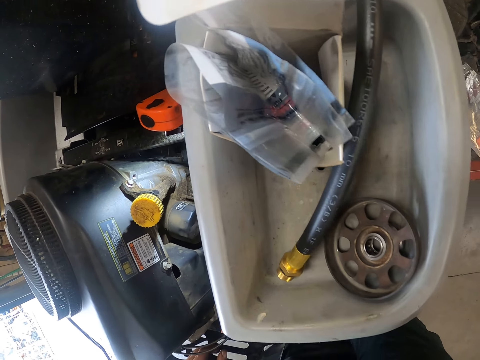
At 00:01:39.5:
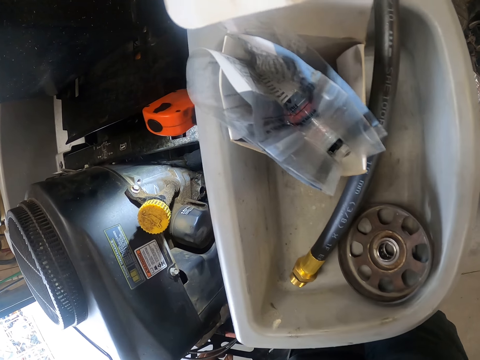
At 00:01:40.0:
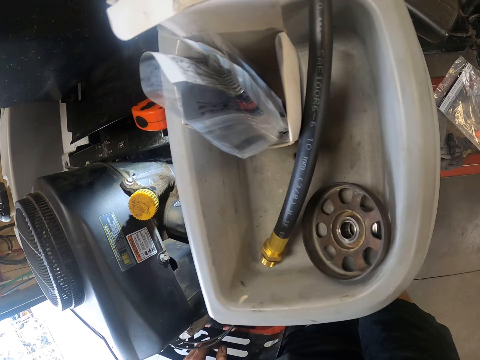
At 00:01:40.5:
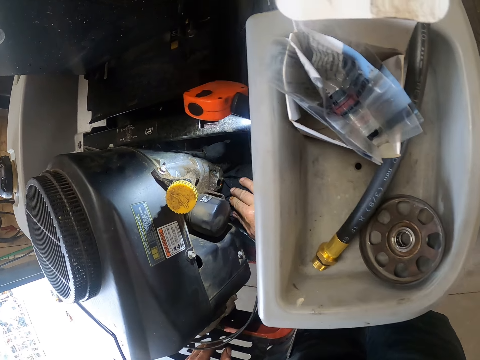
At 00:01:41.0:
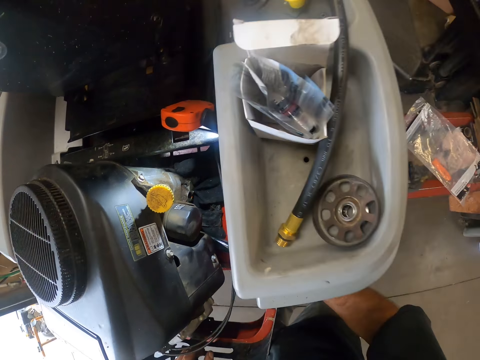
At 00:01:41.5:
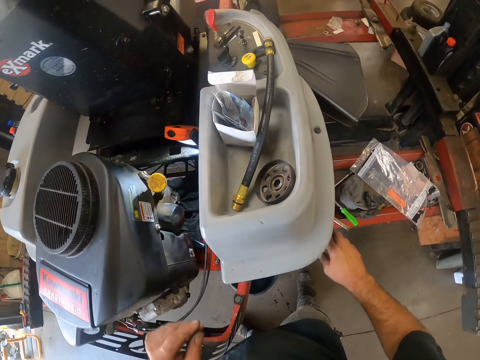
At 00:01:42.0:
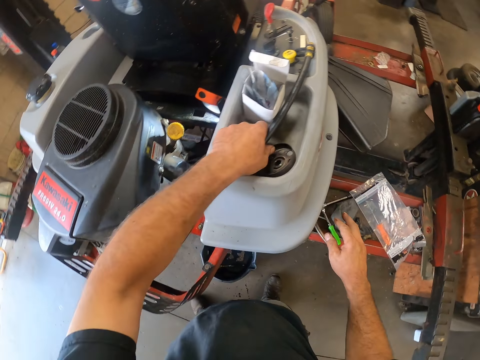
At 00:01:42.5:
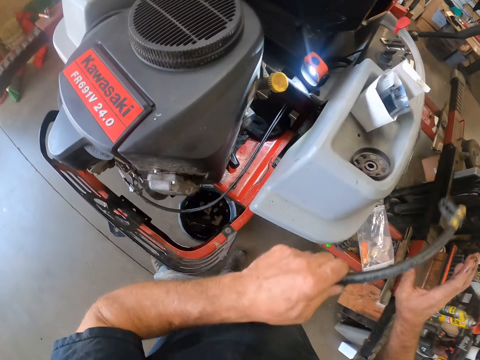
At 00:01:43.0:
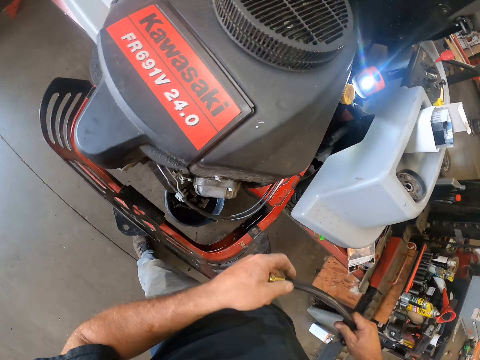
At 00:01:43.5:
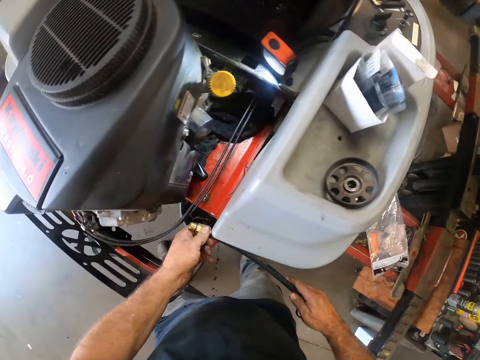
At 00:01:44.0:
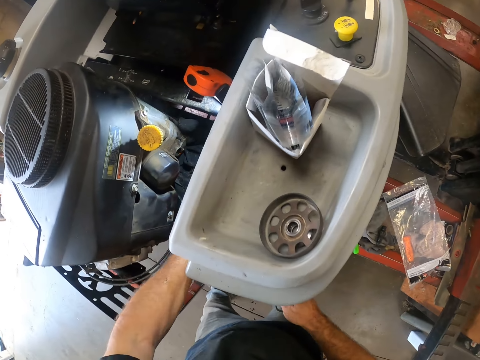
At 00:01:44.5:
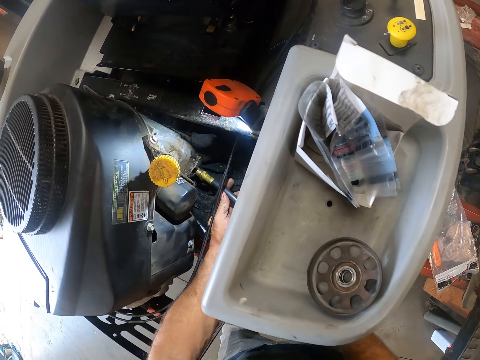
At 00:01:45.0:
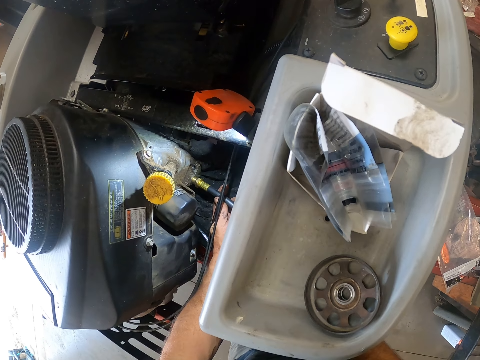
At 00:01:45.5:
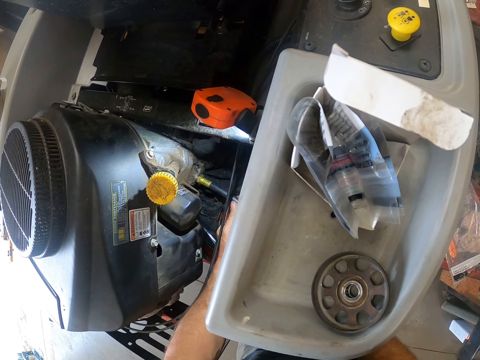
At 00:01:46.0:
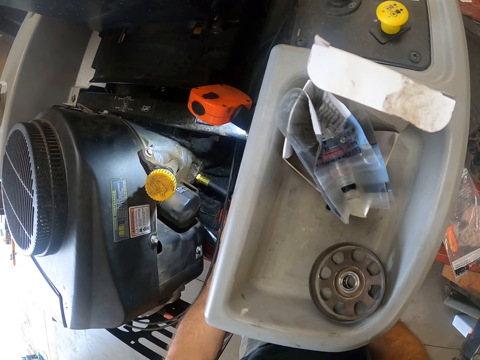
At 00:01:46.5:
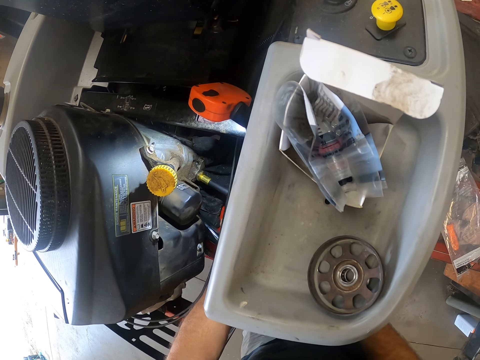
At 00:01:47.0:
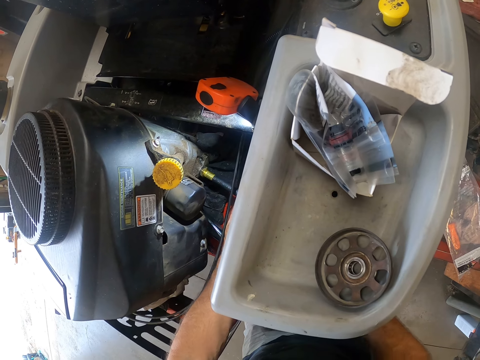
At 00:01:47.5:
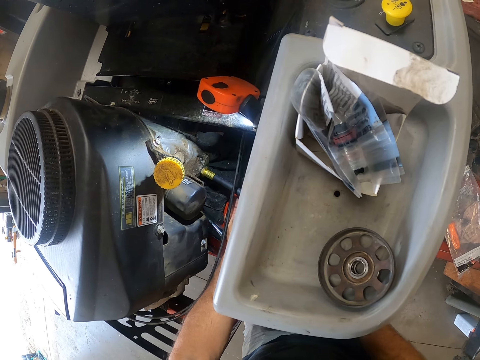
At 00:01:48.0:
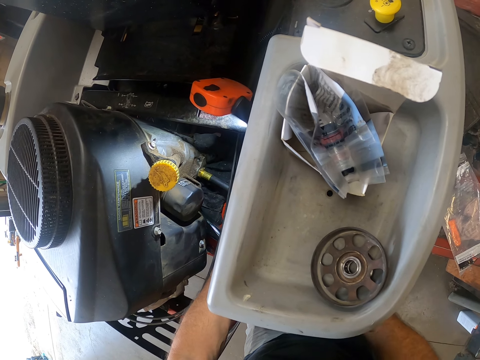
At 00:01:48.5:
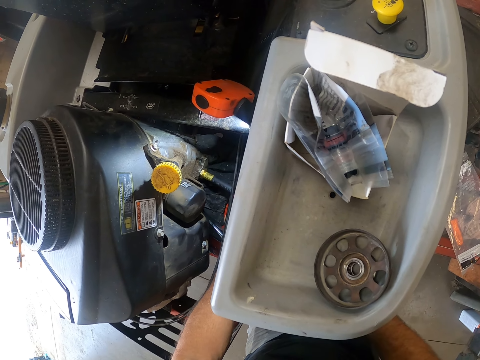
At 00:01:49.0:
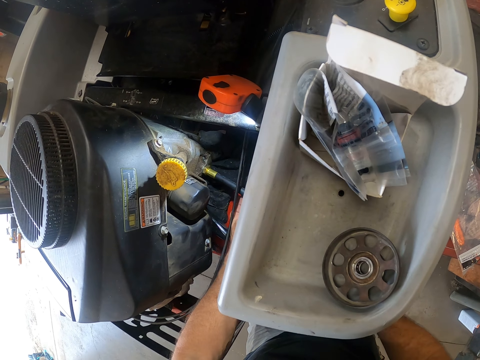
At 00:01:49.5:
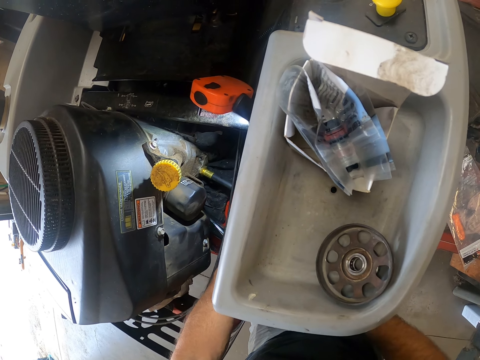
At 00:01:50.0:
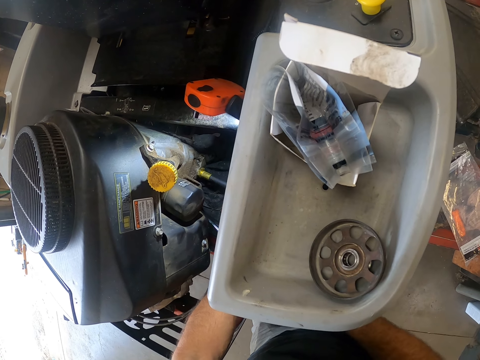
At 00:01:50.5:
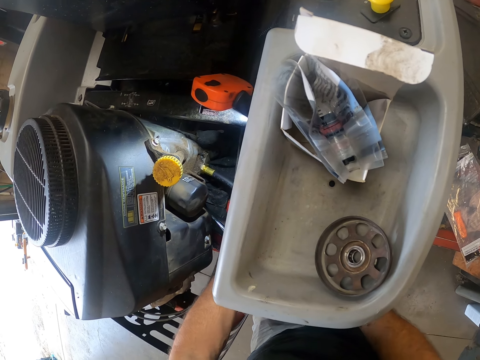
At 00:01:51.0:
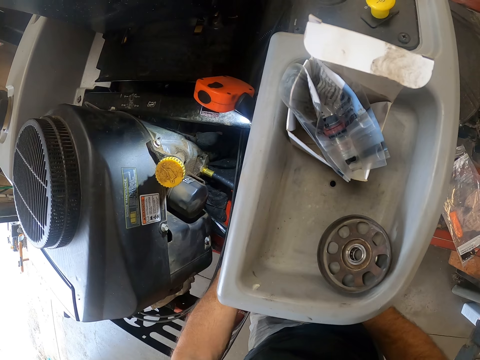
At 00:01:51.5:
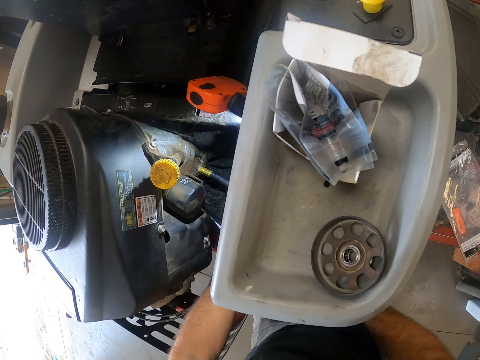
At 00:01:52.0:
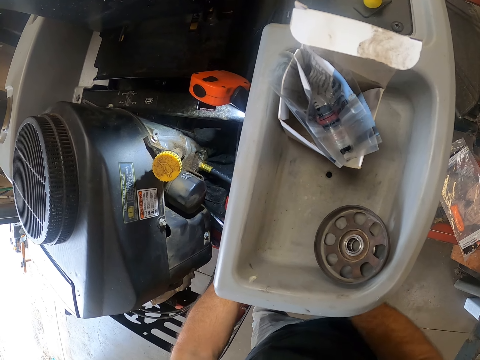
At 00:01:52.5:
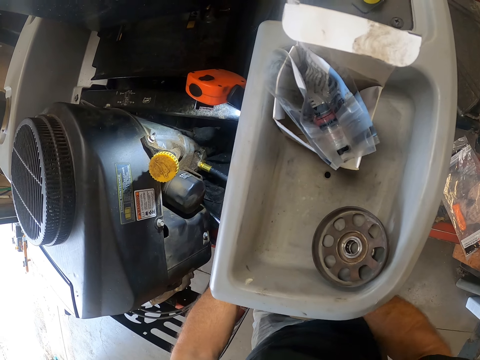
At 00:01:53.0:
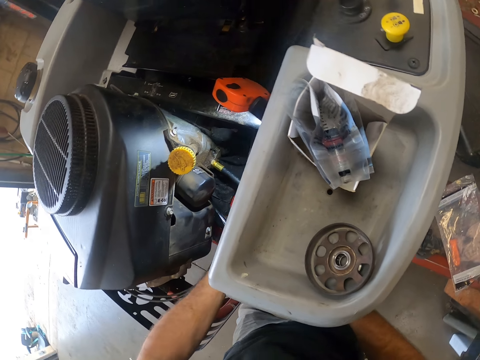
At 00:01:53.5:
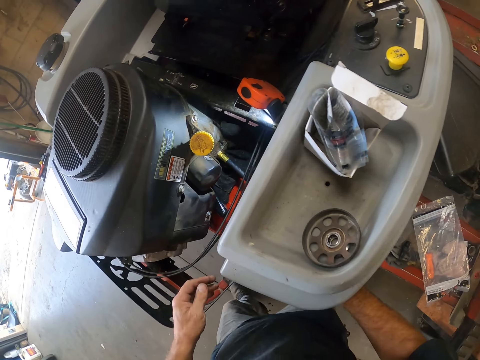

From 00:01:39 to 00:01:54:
The camera wearer adjusts the engine. He picks up the hose or cable from the top of the lawn mower with his left hand. He holds the hose with both hands. He screws the hose into the lawn mower with both hands. He adjusts the cable on the engine.

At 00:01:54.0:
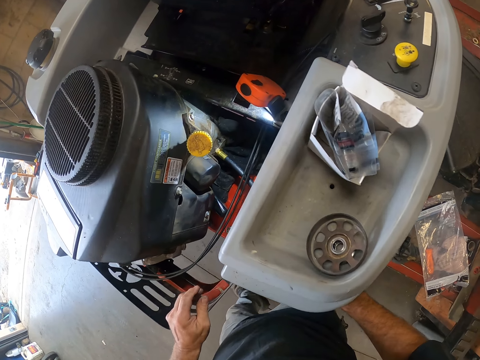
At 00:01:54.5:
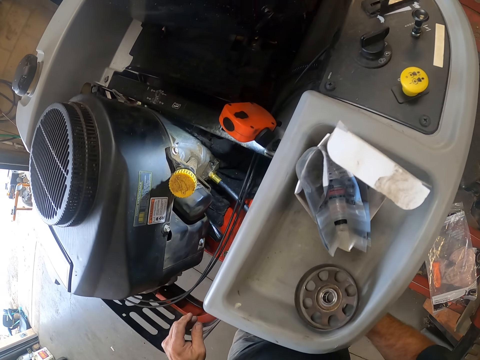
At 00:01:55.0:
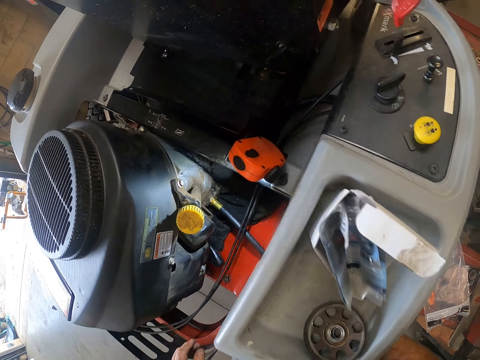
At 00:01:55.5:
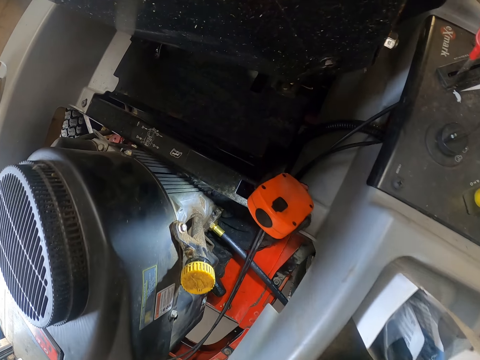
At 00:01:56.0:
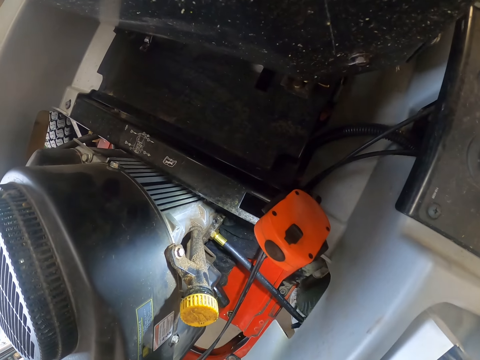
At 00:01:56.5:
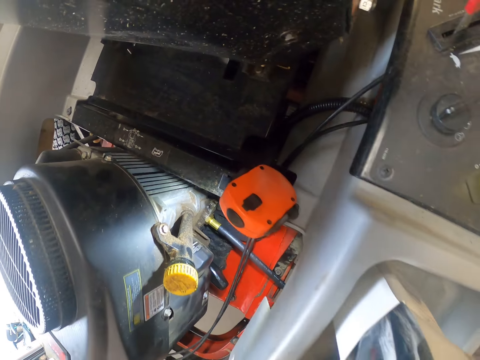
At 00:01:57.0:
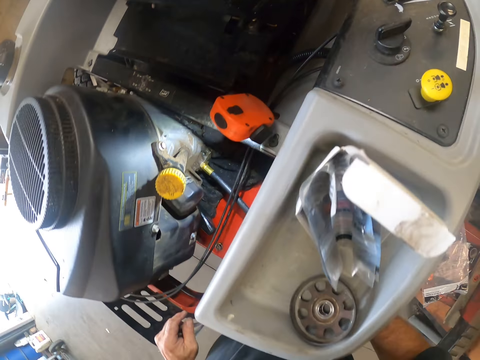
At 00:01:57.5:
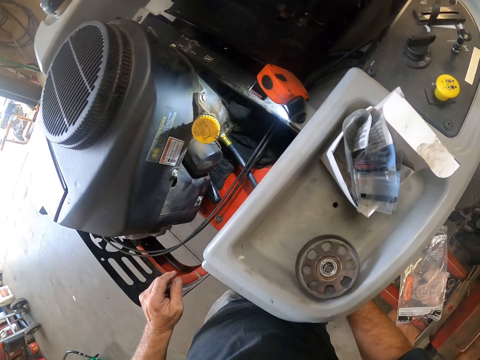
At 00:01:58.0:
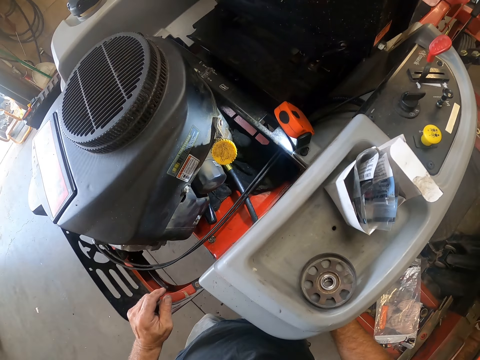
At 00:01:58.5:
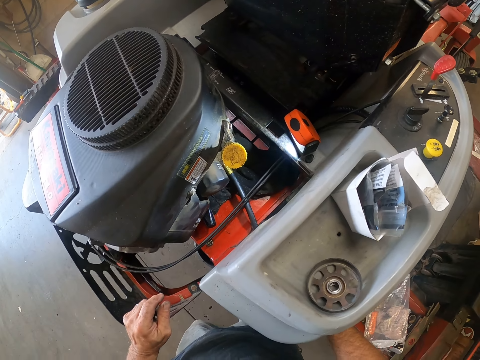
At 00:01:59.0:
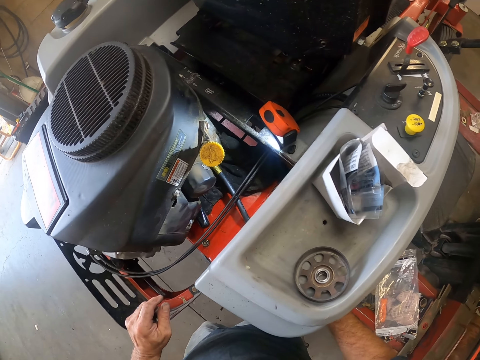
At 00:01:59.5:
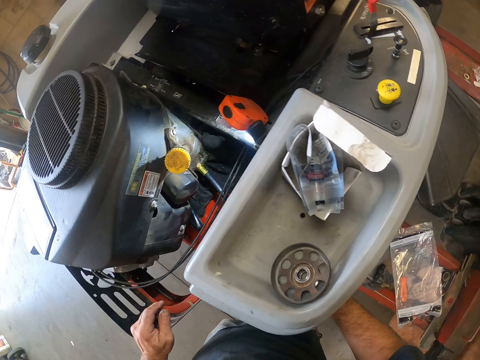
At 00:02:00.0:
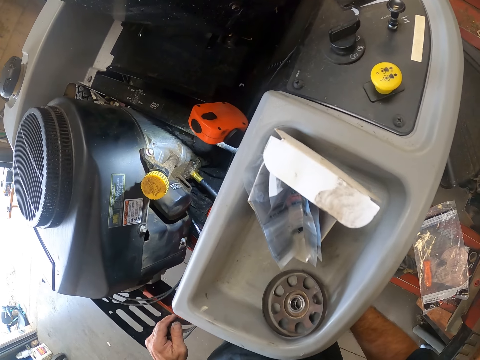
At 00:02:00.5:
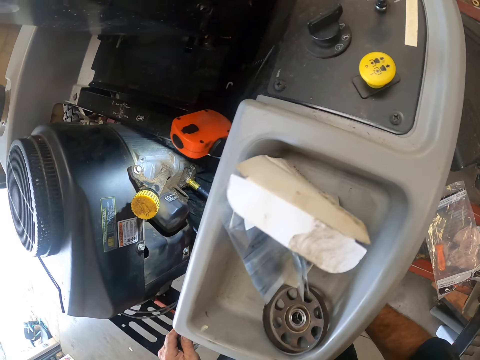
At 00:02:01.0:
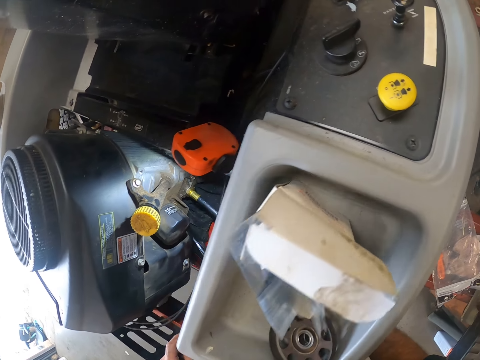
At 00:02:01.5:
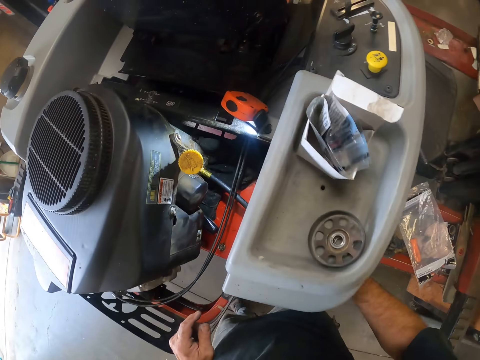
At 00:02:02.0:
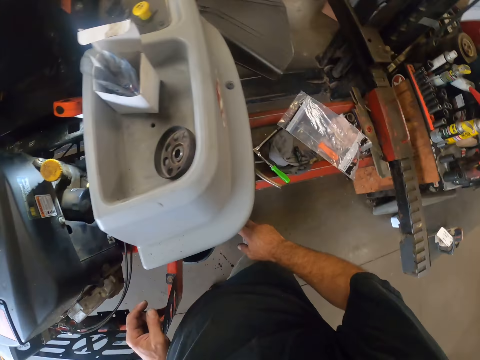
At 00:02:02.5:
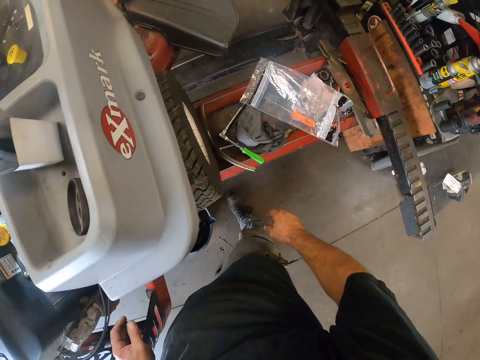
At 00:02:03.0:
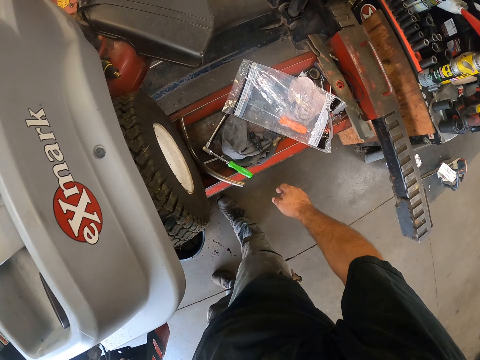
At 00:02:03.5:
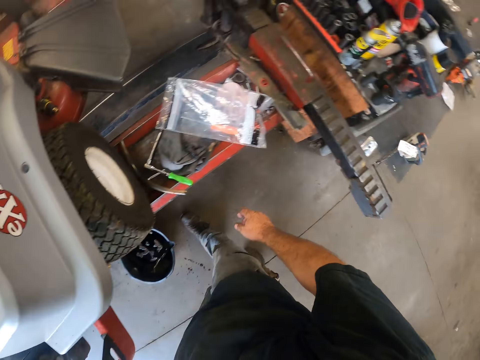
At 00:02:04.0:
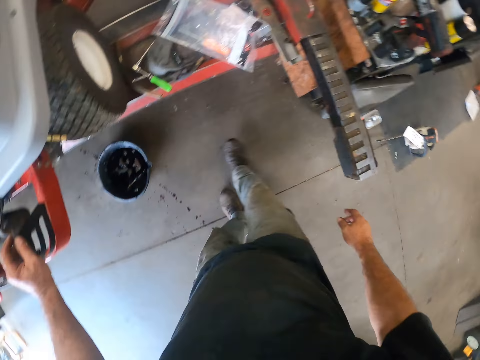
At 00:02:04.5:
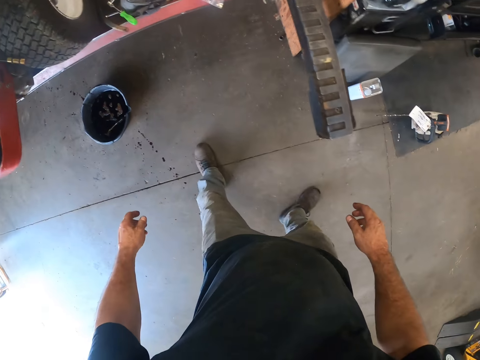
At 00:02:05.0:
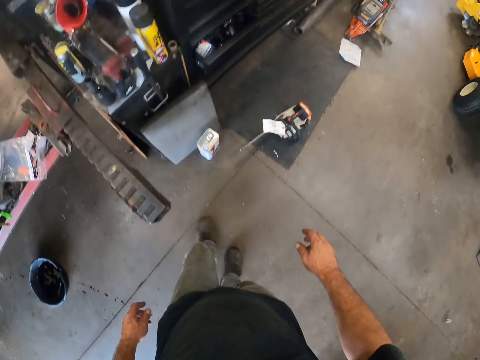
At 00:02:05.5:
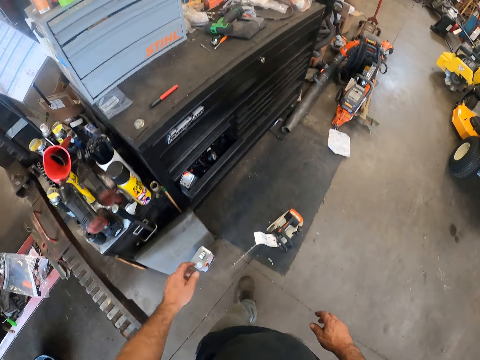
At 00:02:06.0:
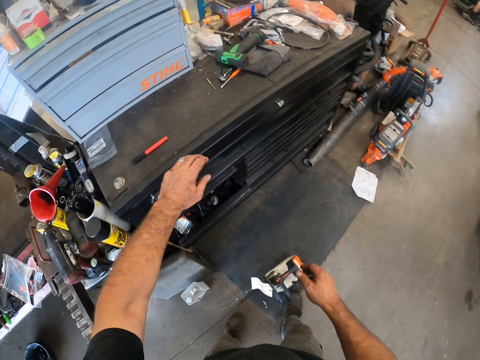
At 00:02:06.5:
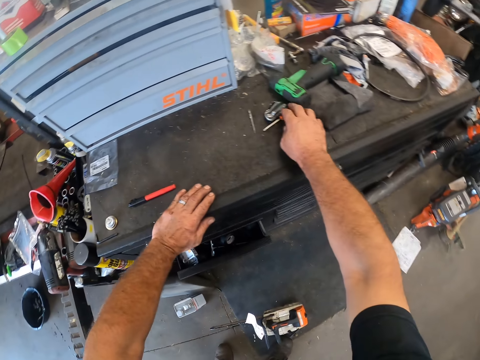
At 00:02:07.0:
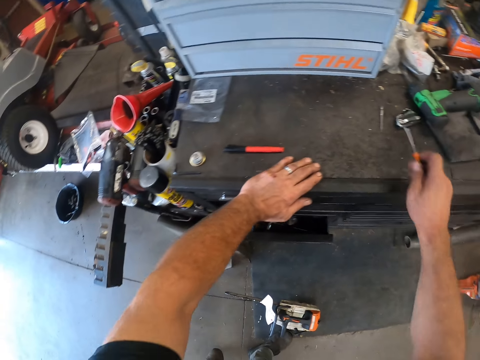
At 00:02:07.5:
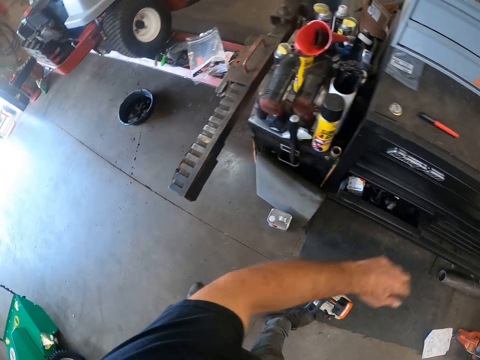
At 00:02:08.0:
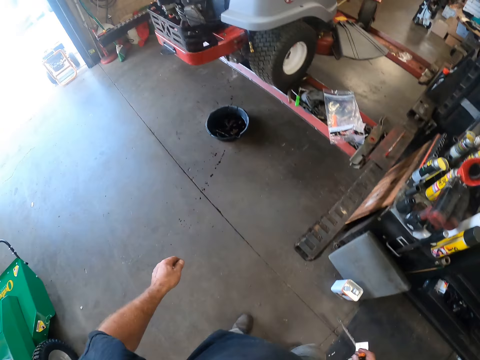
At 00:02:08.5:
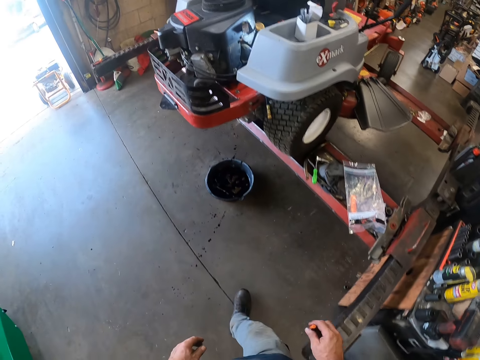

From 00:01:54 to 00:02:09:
The camera wearer looks at the engine. He walks in the workshop. He picks up another screwdriver from the top of the tool storage with his right hand.
